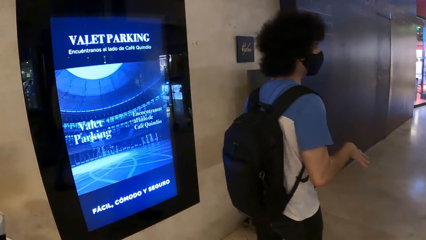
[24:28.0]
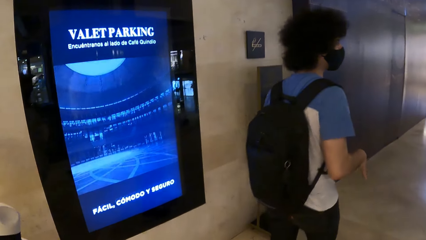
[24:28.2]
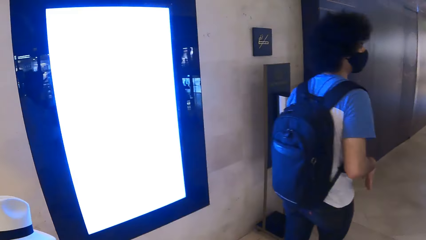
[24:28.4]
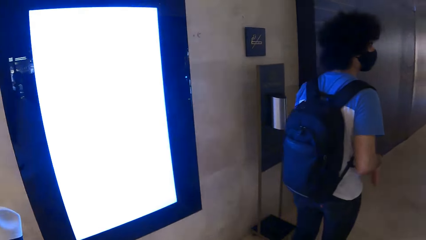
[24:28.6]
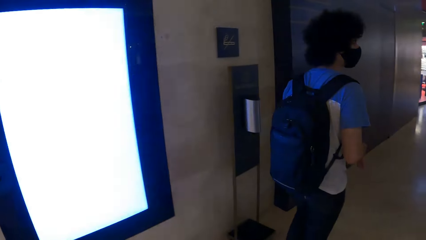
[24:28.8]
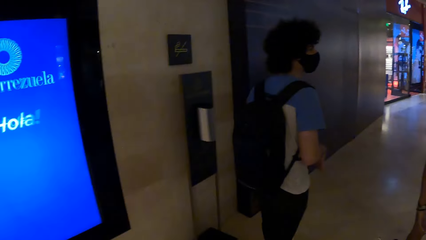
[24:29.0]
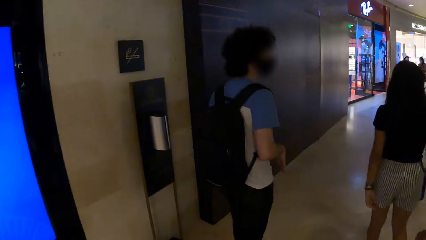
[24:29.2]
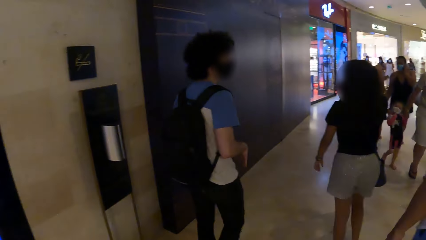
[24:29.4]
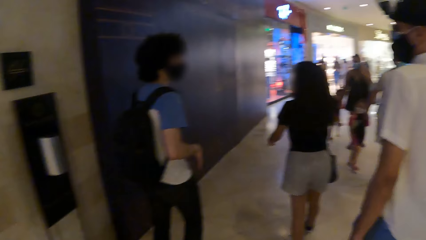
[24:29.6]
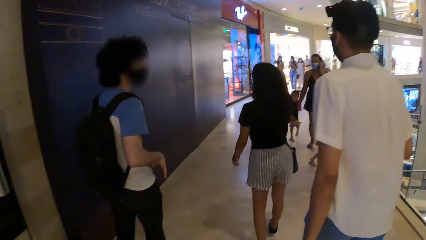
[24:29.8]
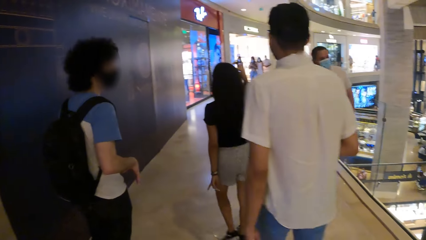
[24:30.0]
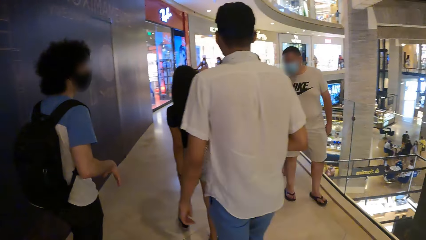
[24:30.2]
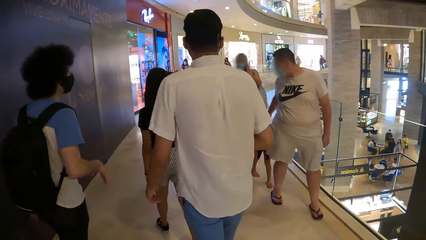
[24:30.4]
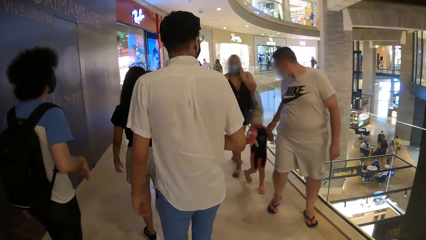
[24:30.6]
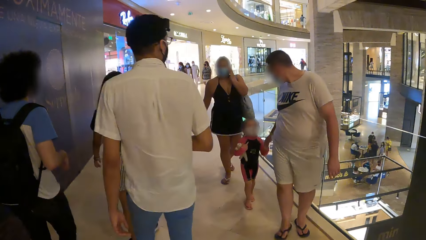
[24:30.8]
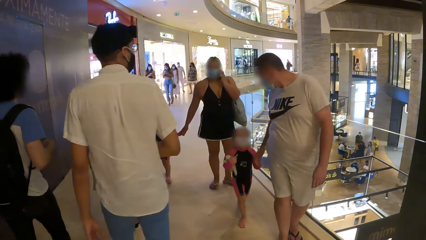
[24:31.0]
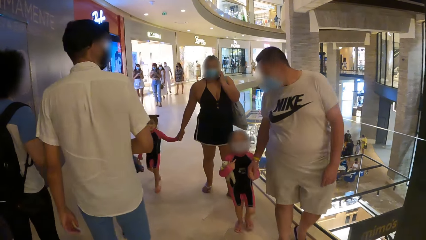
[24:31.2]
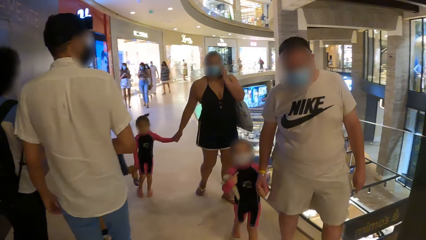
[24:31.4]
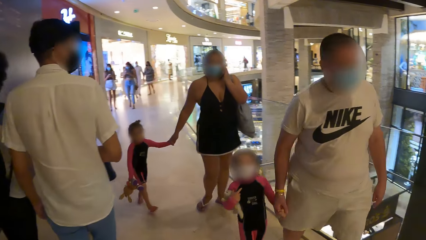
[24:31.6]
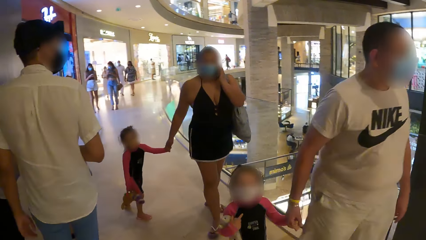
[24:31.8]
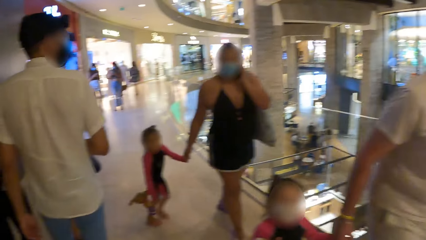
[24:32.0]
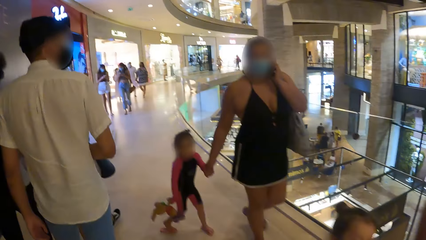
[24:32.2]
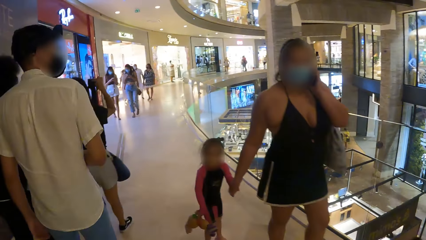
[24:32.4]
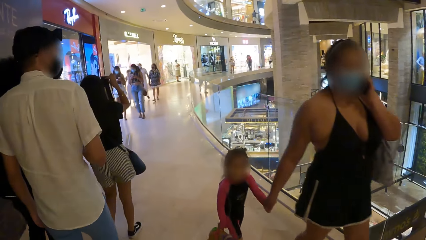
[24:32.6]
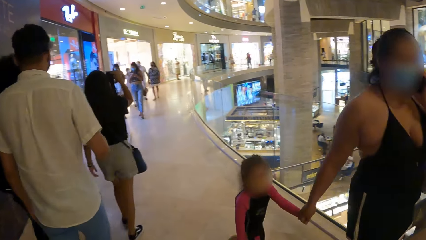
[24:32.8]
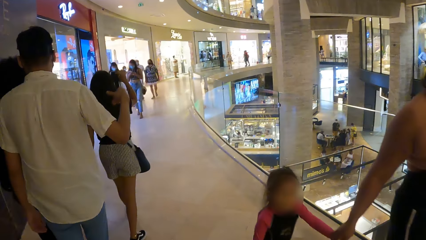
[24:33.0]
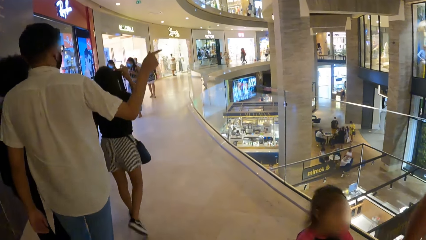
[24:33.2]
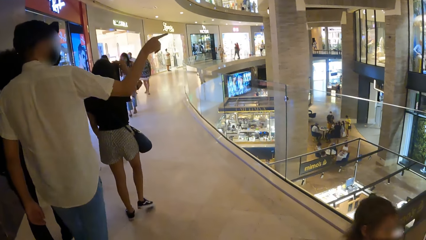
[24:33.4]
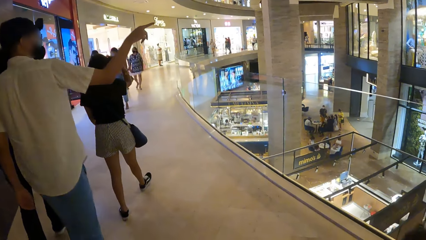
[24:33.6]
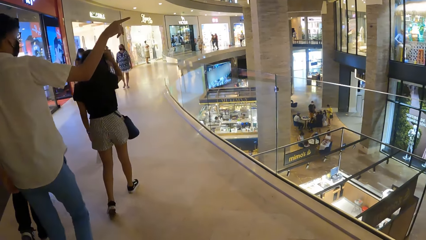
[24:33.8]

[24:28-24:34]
The camera wearer walks in the building.

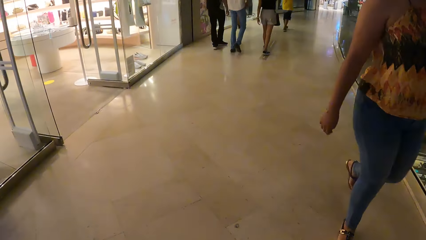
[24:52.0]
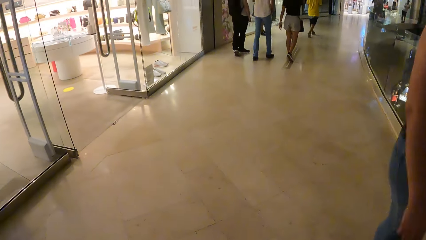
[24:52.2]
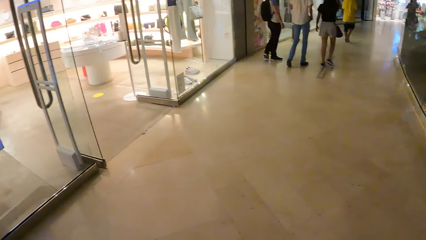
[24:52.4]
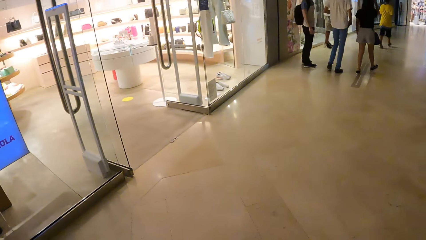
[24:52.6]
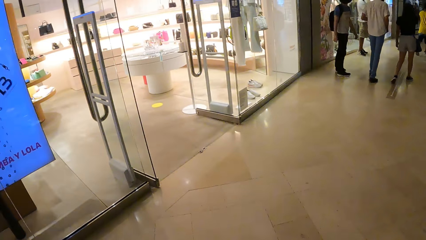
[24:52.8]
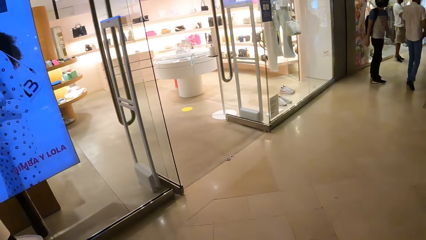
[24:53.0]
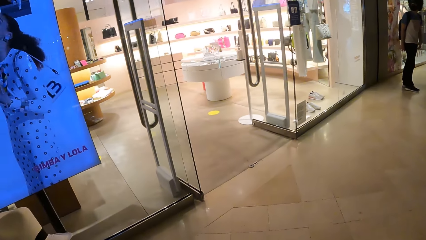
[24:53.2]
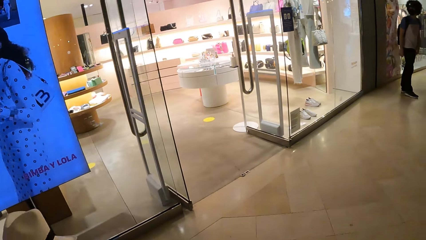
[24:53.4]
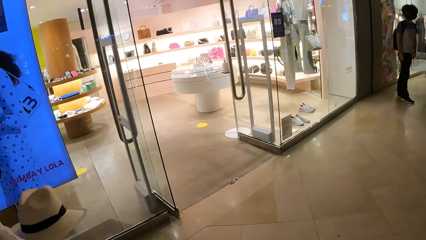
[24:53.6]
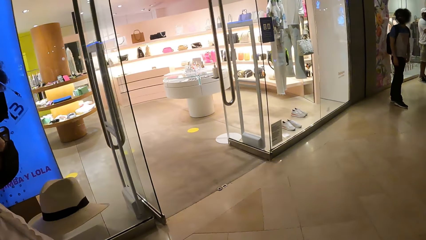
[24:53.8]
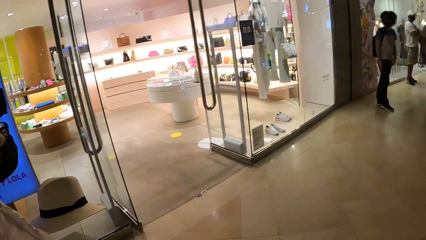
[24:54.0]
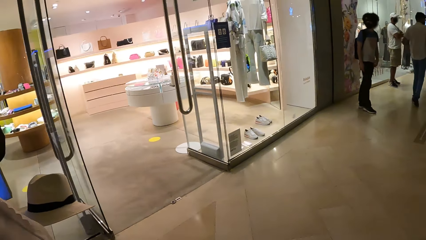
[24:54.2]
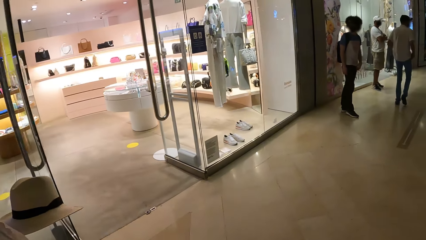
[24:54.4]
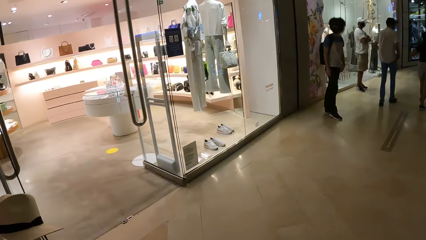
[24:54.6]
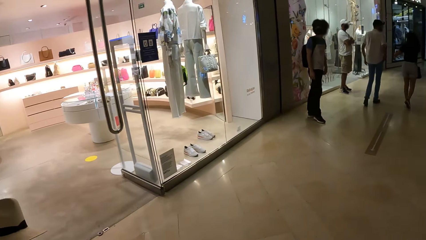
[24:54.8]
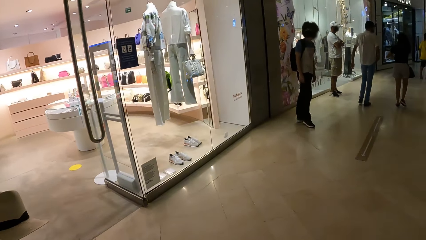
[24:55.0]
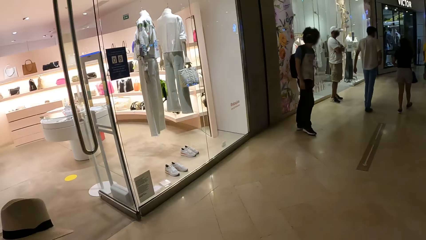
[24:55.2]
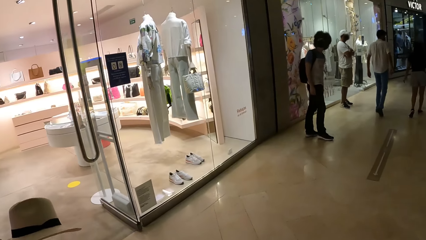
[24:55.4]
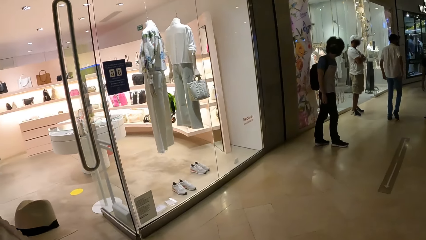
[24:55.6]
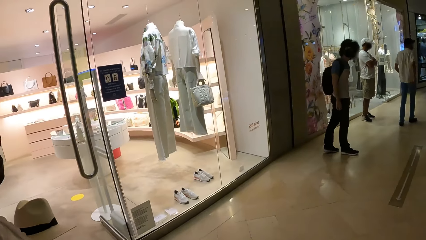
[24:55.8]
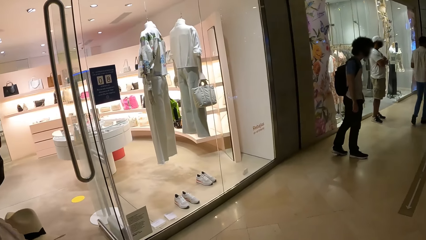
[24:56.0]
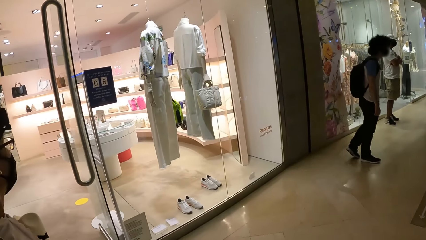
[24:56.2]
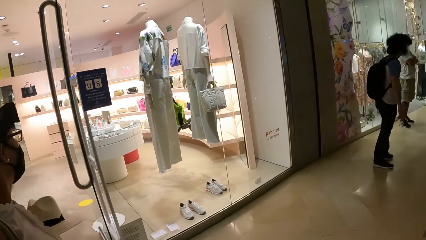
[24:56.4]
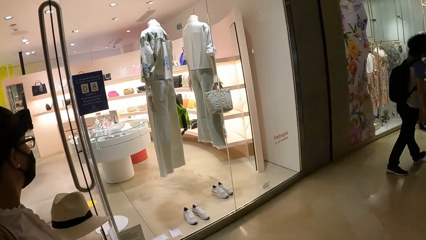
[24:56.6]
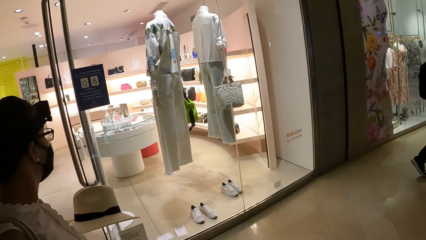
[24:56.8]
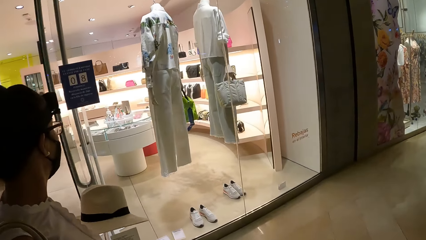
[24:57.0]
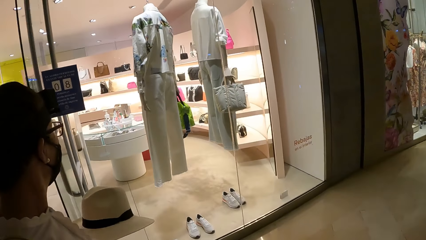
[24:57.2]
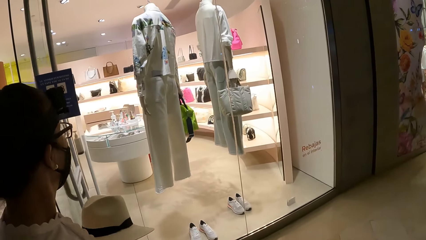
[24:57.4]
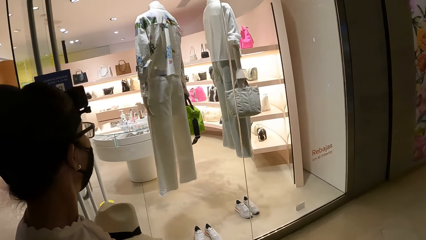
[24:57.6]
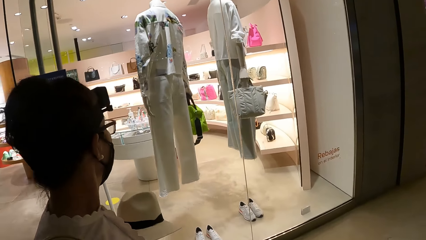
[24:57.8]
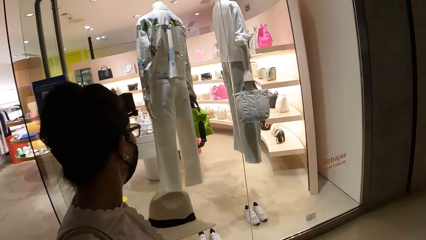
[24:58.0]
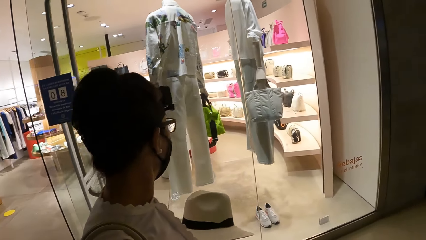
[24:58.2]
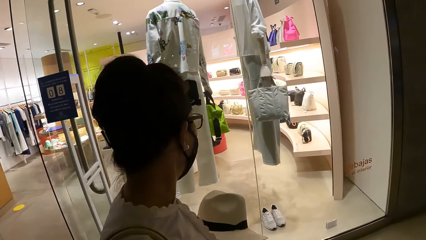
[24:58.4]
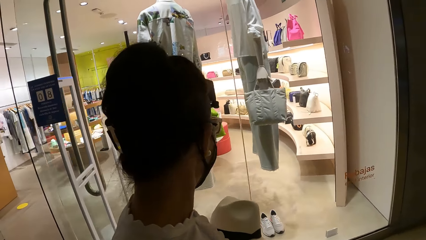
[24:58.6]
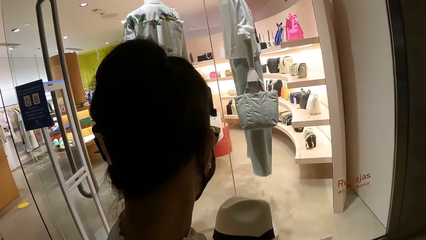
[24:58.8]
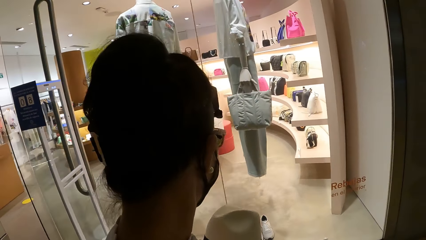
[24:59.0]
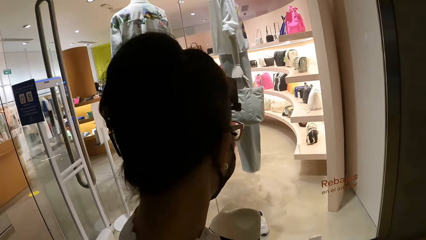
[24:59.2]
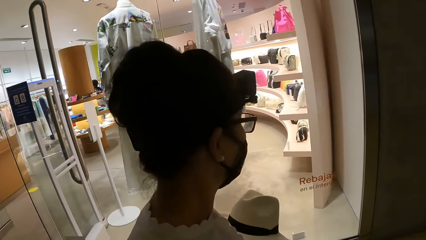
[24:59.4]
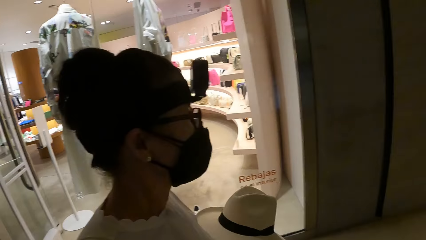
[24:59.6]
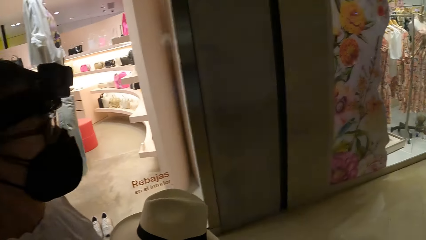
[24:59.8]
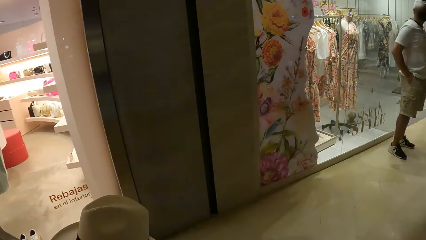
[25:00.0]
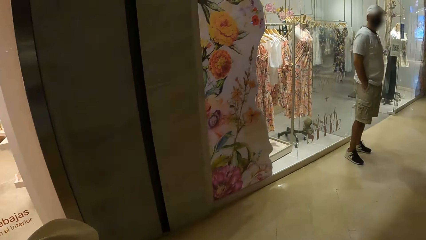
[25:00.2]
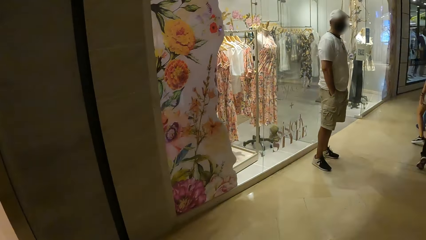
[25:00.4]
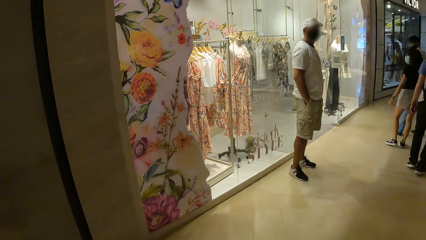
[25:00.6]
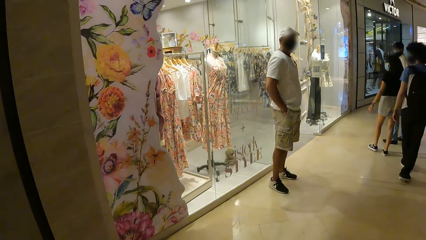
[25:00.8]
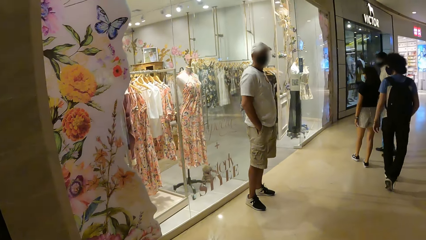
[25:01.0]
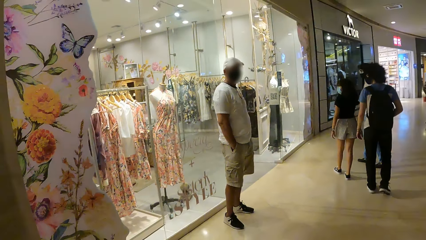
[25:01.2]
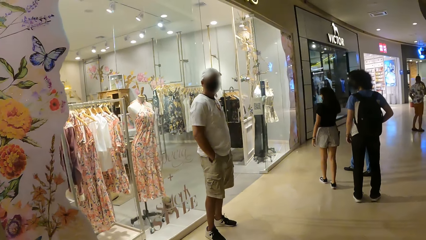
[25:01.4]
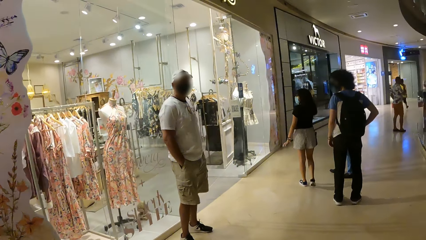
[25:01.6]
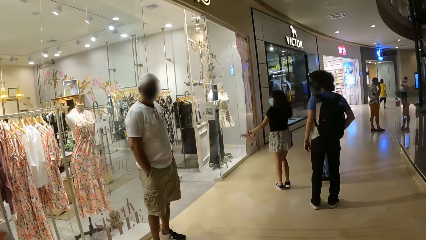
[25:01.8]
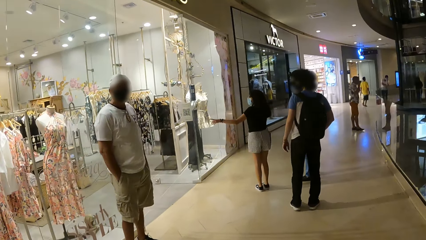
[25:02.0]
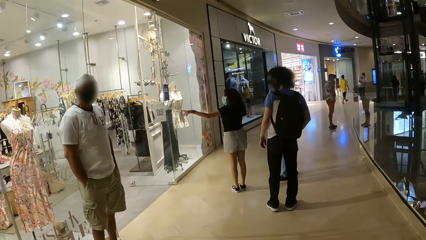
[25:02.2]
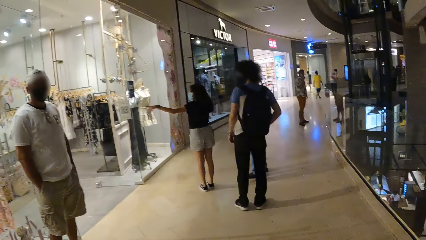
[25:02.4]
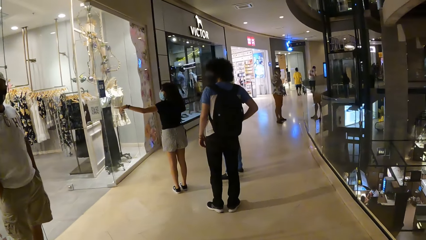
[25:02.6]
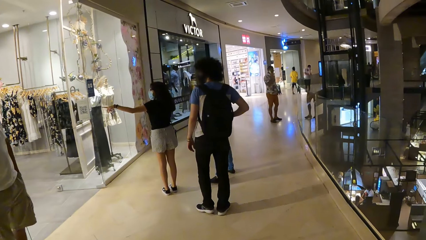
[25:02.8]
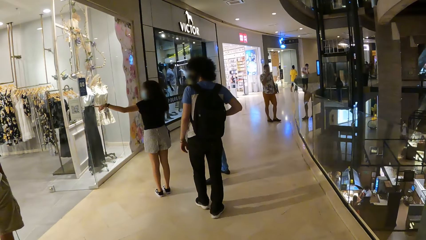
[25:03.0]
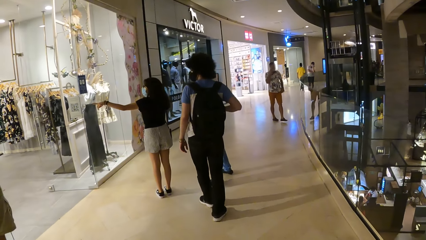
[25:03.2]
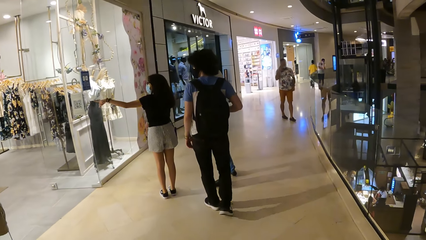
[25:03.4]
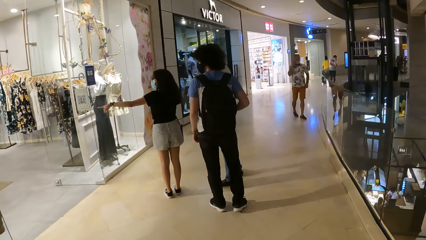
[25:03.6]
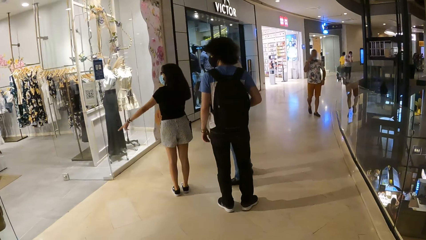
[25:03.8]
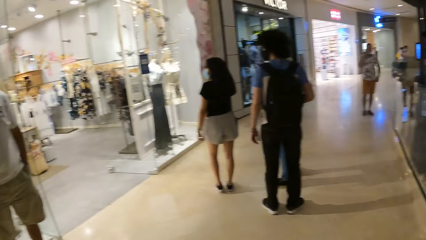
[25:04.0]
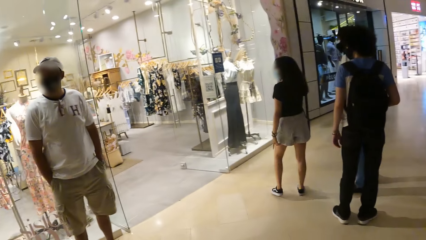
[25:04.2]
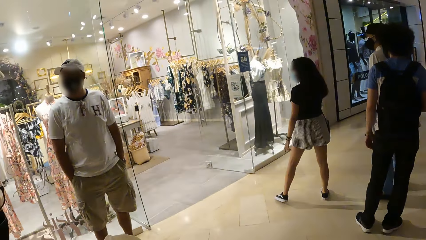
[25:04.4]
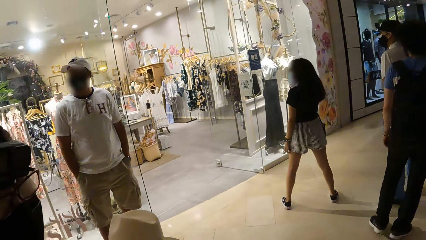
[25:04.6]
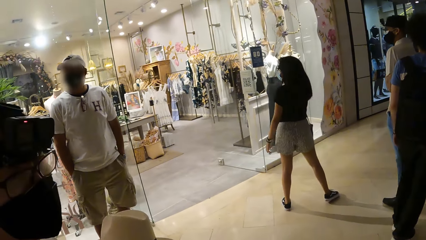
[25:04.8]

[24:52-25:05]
The camera wearer looks around. They walk in the building.
